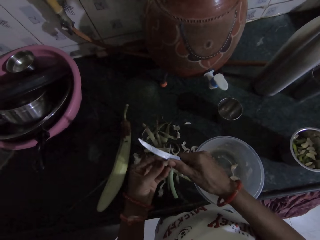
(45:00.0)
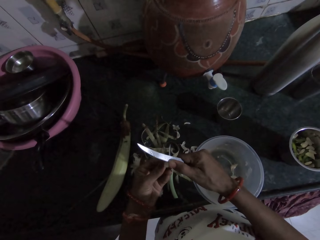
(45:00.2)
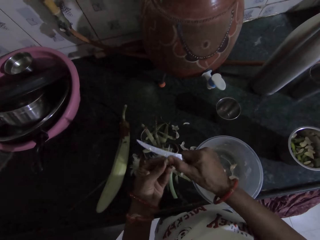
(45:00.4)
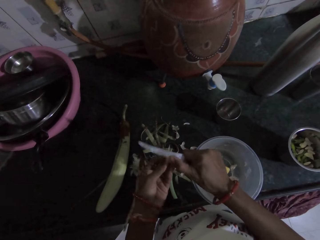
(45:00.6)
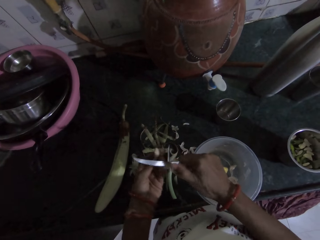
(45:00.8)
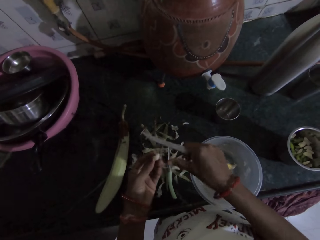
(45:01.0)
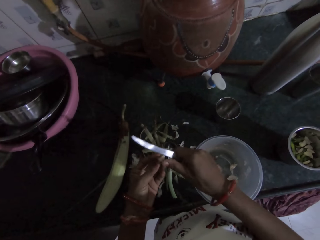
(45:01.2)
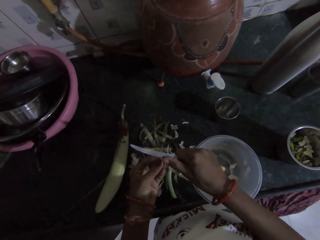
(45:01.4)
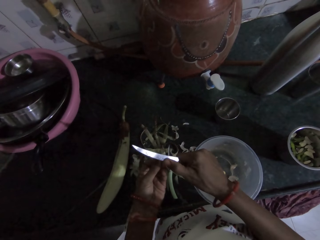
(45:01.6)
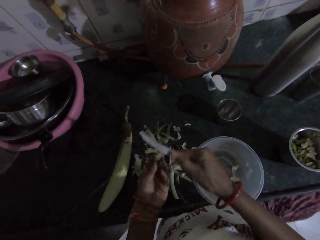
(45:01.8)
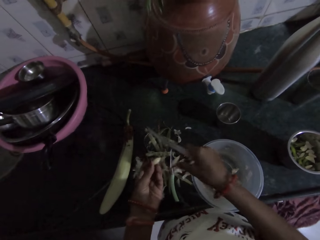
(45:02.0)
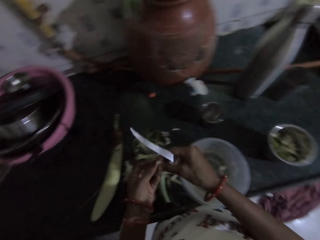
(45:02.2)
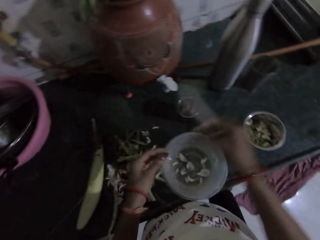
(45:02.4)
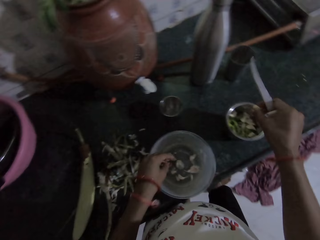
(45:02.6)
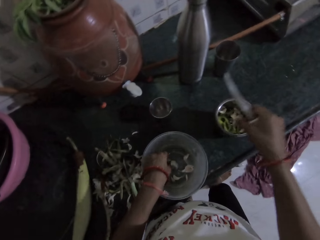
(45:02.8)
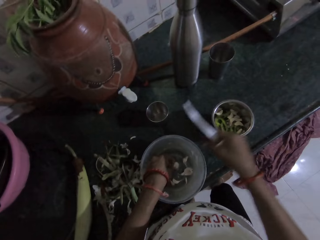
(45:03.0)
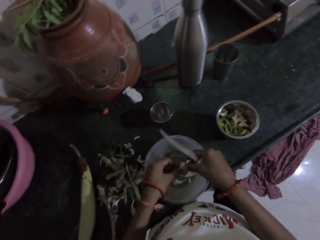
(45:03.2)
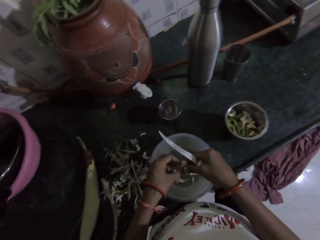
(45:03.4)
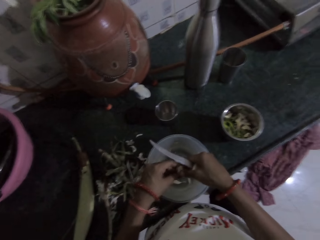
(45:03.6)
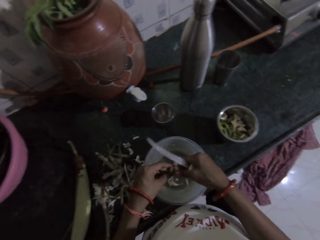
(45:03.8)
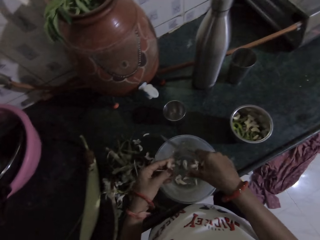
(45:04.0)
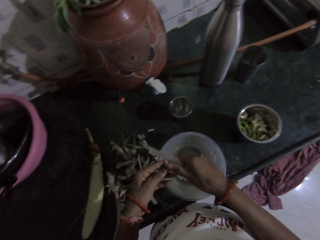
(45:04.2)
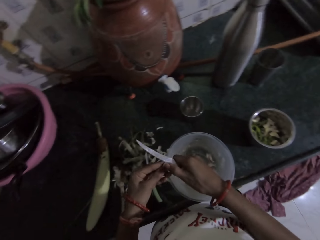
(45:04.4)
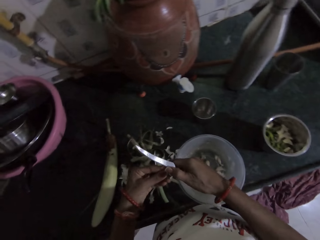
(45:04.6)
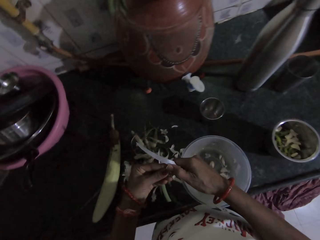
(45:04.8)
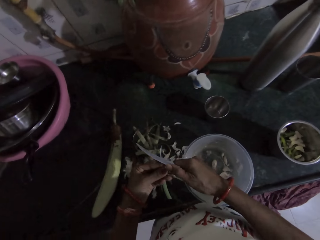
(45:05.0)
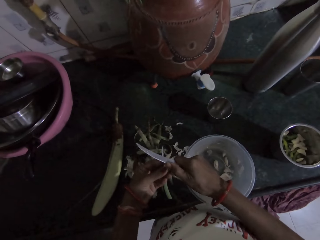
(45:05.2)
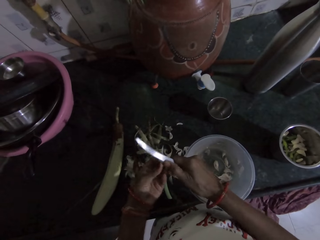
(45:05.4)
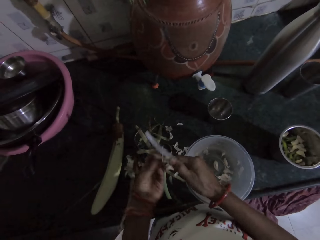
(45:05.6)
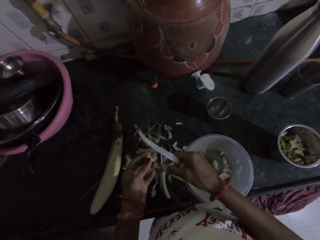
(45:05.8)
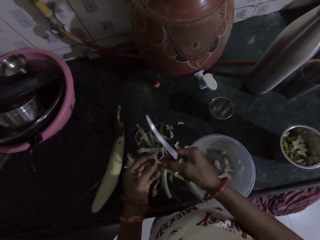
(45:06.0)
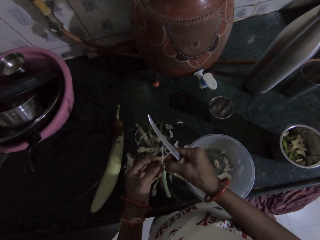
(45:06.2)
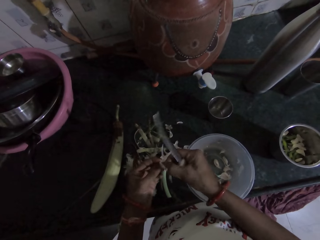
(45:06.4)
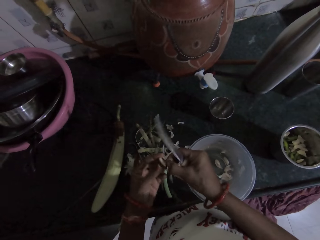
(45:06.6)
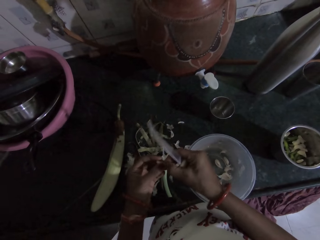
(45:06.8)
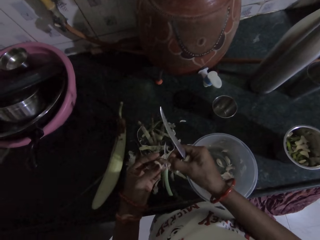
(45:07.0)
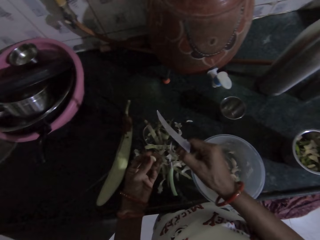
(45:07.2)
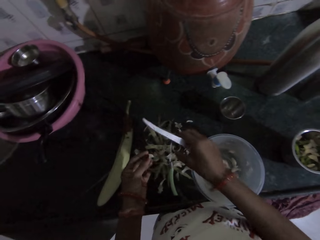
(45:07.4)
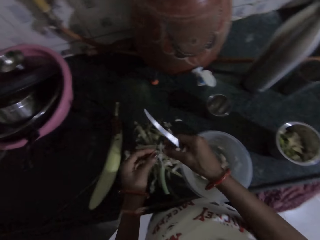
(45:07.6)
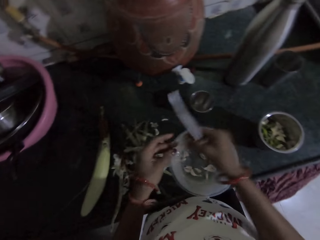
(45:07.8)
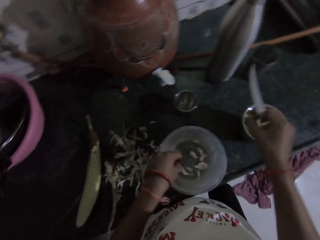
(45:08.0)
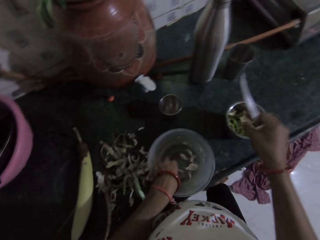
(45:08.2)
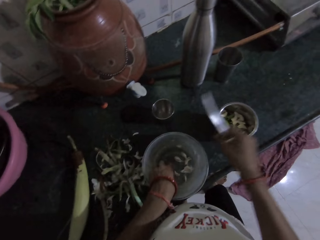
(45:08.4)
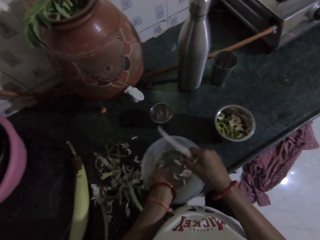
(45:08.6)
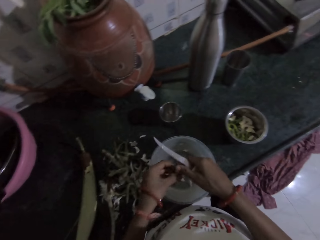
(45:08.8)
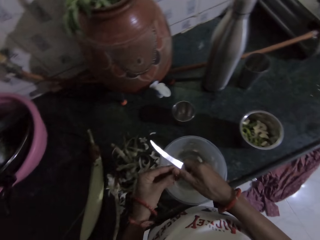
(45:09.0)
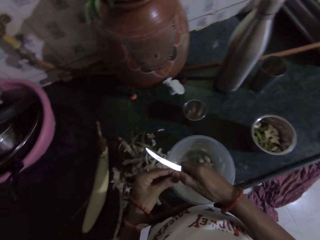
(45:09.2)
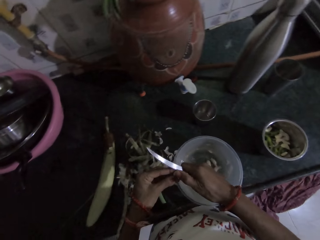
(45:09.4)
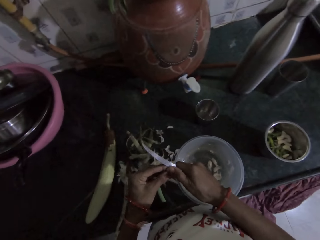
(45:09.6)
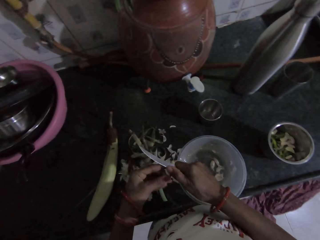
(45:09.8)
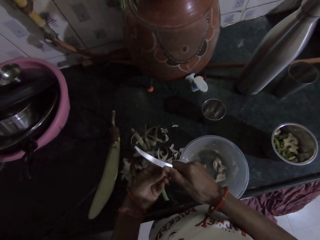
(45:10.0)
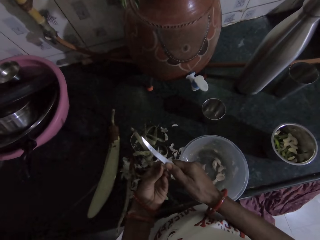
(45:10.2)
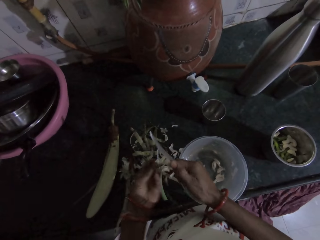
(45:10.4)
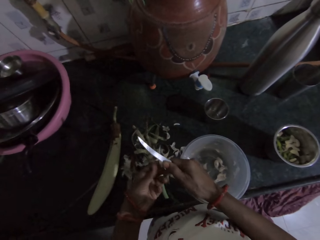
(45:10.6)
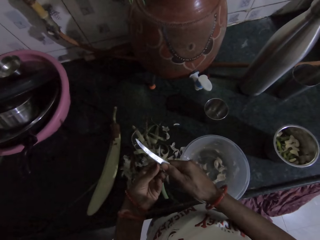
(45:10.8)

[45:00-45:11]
The camera wearer passes the garlic from her left hand to her right hand. She drops the garlic or onion in the small bowl with her right hand. She picks a garlic from the bowl with her left hand. She breaks the garlic with both hands. She drops the garlic in the bowl with her right hand. She peels the garlic back from the garlic in her left hand with the knife in her right hand. She peels the garlic back from the garlic in her left hand with her right hand. She drops the garlic back on the kitchen counter with her right hand. She passes the garlic from her left hand to her right hand. She picks a garlic from the bowl with her left hand. She drops the garlic in the small bowl with her right hand. She peels the garlic back from the garlic in her left hand with the knife in her right hand.

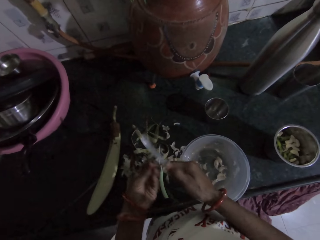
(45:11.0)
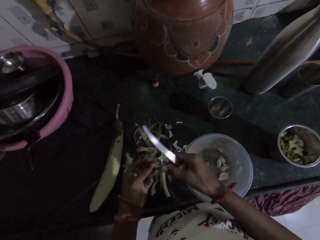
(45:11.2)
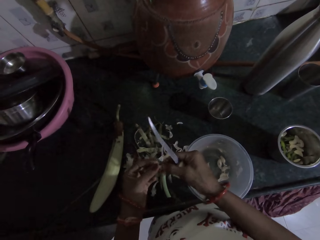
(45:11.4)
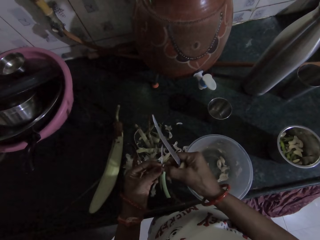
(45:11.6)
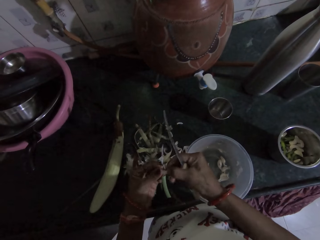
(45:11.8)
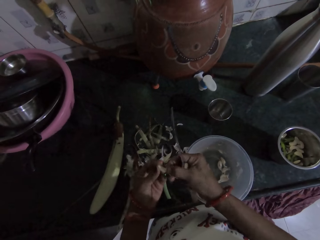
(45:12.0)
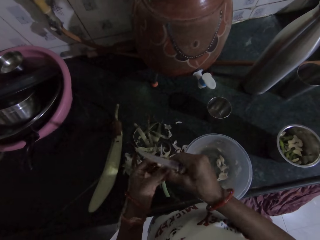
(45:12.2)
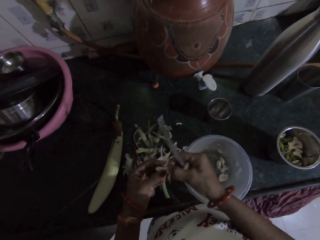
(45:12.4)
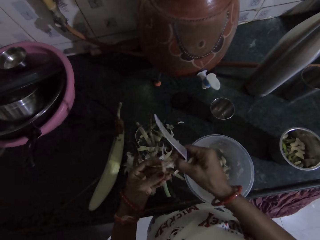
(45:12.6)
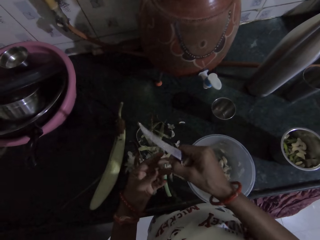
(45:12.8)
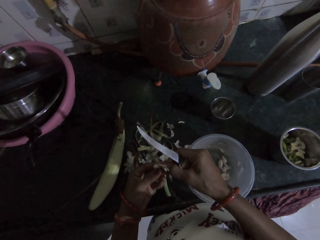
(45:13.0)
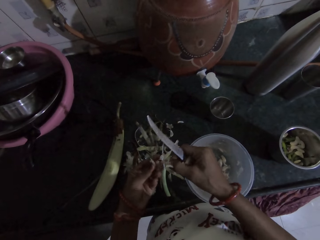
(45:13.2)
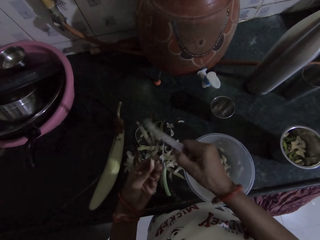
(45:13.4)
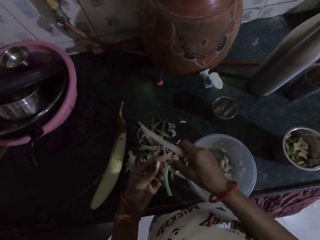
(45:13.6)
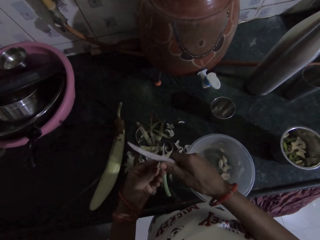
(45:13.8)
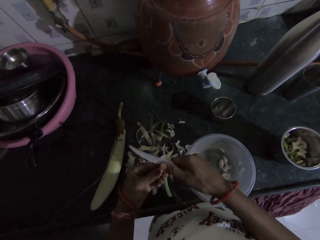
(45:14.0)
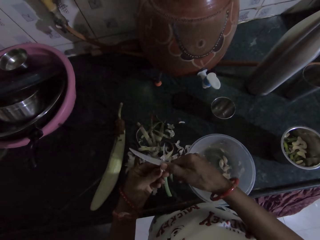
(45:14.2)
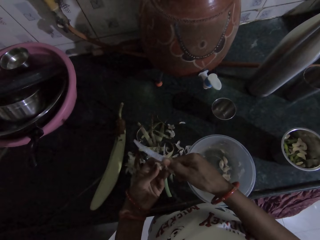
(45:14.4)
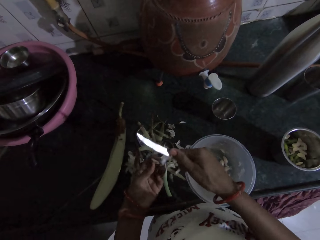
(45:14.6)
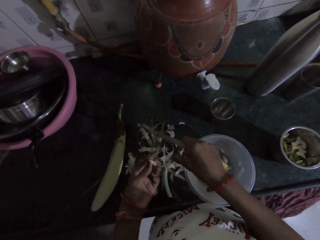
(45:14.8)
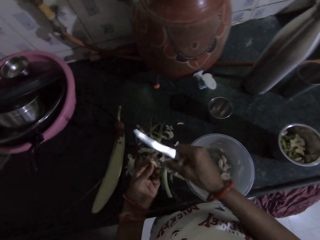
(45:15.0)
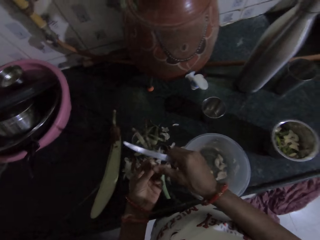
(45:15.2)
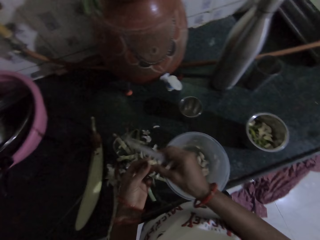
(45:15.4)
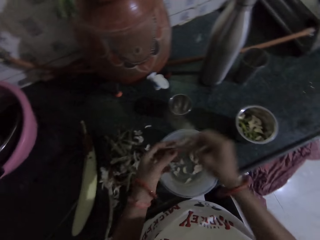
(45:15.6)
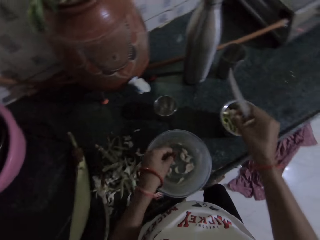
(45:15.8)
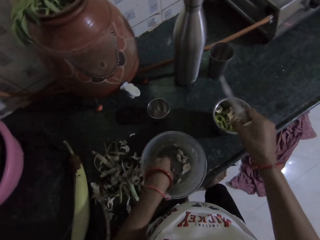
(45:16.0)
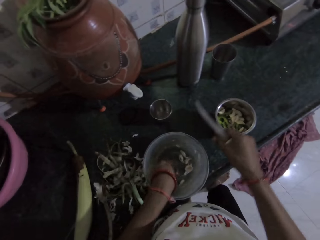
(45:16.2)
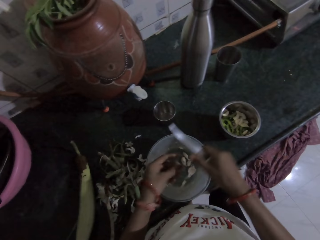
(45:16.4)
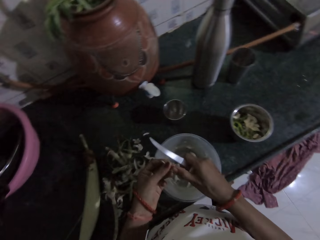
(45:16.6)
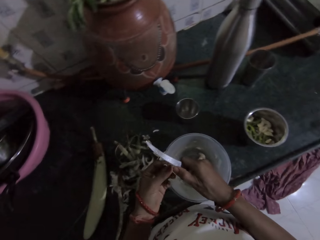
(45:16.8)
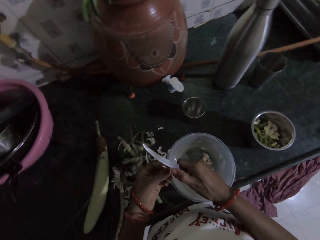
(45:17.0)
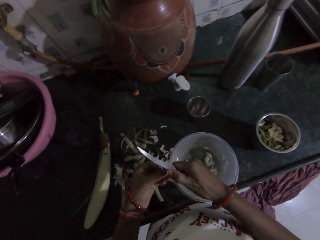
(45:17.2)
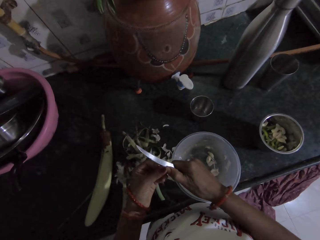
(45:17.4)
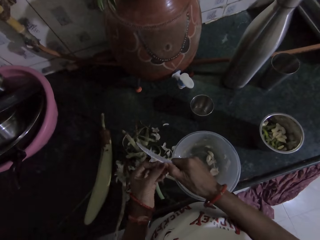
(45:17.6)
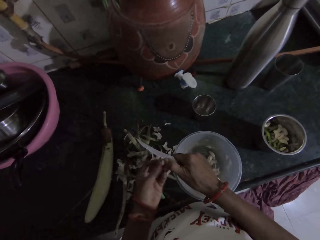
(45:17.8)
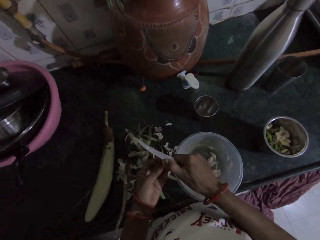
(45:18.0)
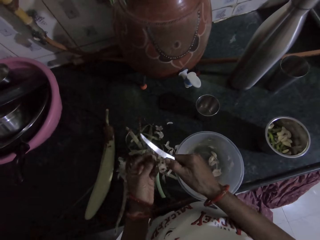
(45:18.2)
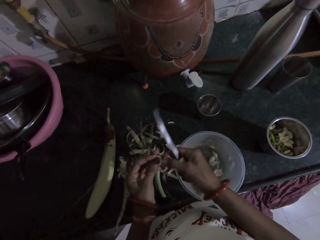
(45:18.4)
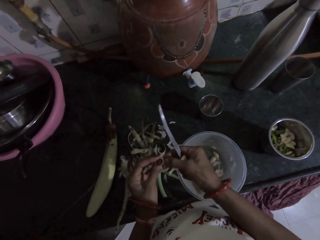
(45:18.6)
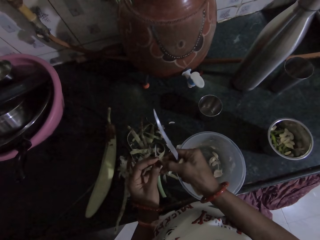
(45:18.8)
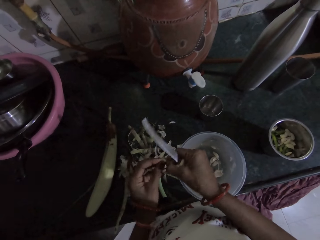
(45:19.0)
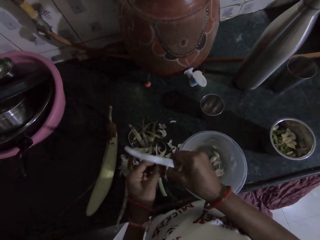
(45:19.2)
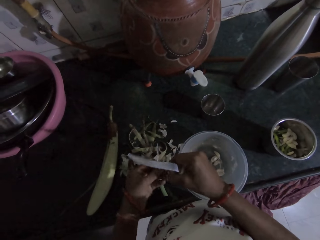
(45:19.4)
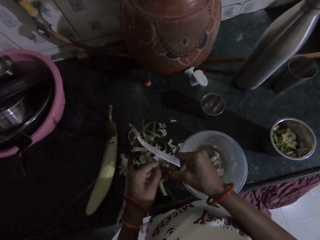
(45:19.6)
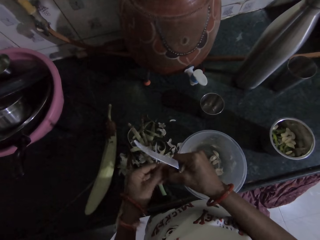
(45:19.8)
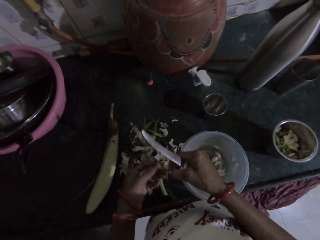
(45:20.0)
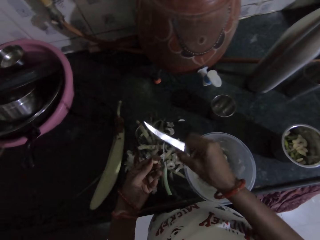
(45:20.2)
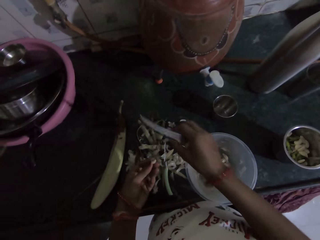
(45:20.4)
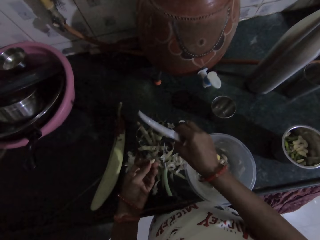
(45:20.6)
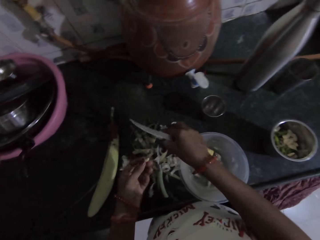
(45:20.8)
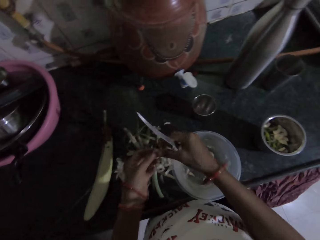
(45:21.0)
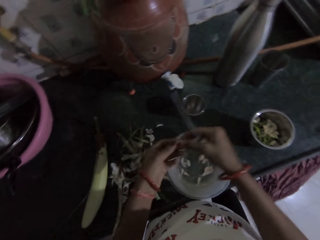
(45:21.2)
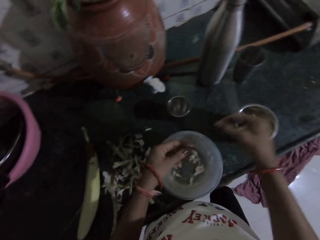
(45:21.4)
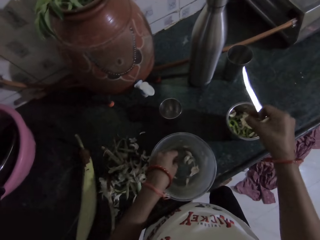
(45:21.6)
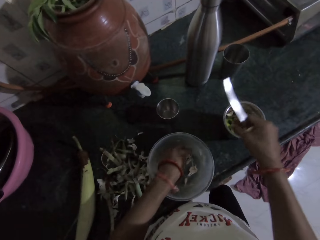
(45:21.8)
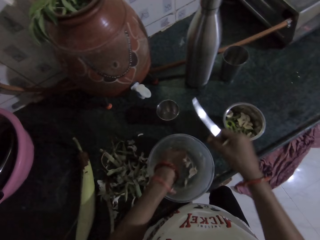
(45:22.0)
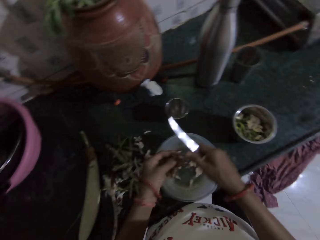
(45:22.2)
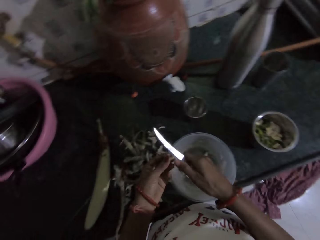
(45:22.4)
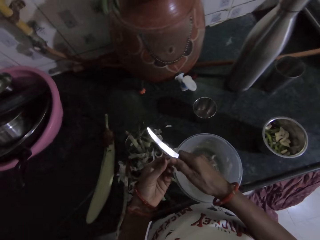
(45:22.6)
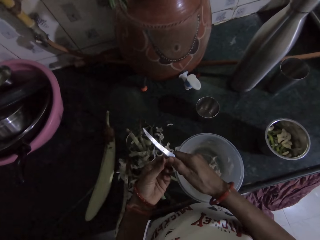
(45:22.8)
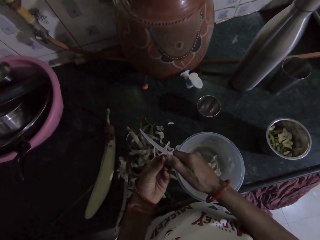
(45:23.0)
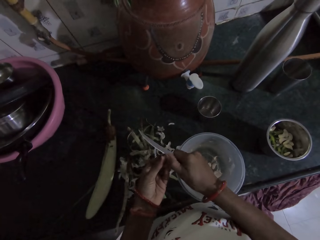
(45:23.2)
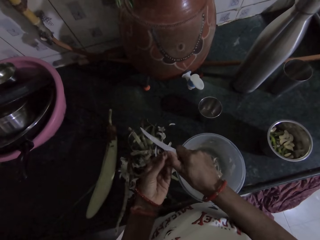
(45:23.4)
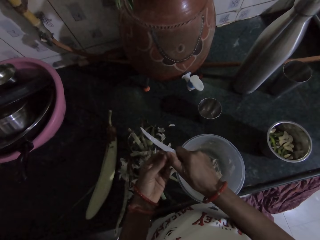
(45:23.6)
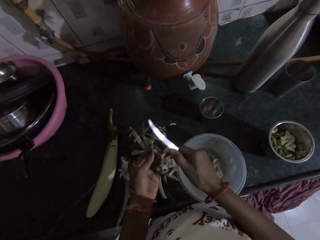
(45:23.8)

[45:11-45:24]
The camera wearer peels the garlic back from the garlic in her left hand with her right hand. She drops the garlic back on the kitchen counter with her right hand. She peels the garlic back from the garlic in her left hand with the knife in her right hand. She drops the garlic back on the kitchen counter with her right hand. She passes the peeled garlic from her left hand to her right hand. She drops the peeled garlic in the blender container on the countertop with her right hand. She picks a garlic from the container on the countertop with her left hand. She peels the garlic in her left hand with the knife in her right hand. She peels the garlic in her left hand with her right hand. She drops the garlic peel in her right hand on the countertop. She passes the peeled garlic from her left hand to her right hand. She drops the peeled garlic in the blender container on the countertop with her right hand. She picks a garlic from the container on the countertop with her left hand. She peels the garlic in her left hand with the knife in her right hand.
